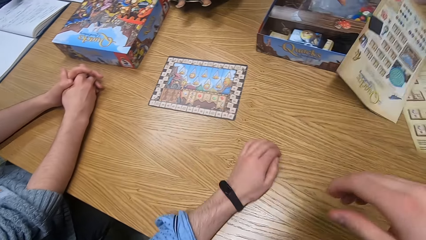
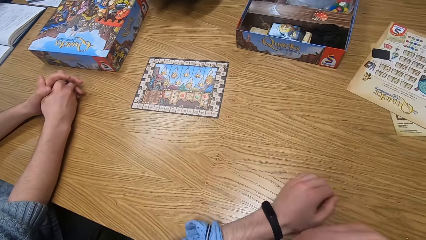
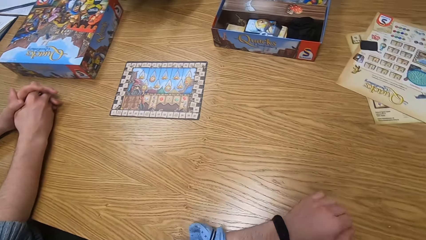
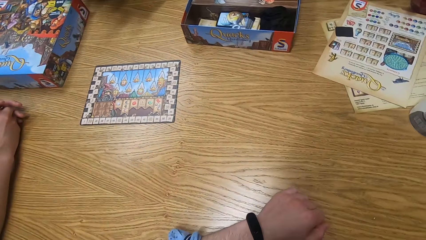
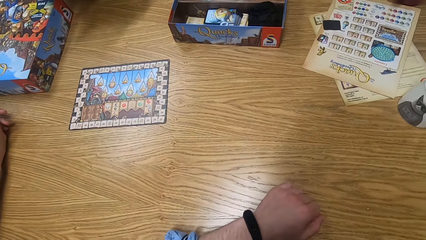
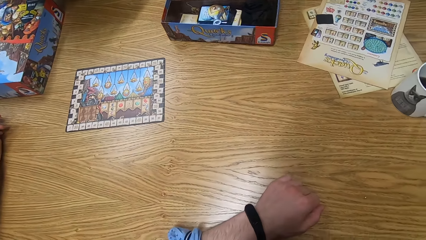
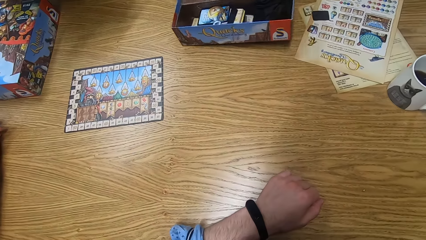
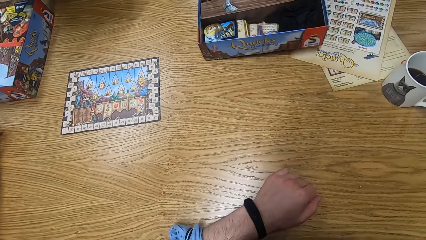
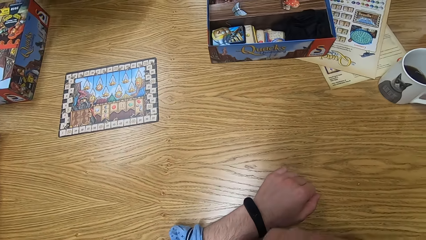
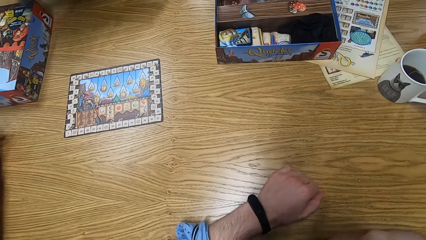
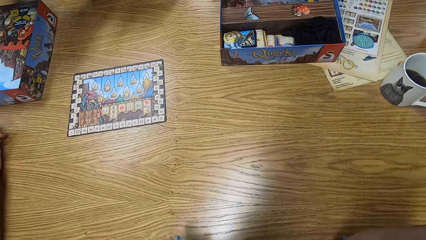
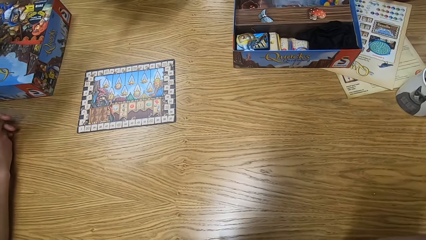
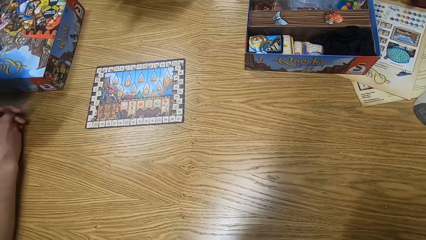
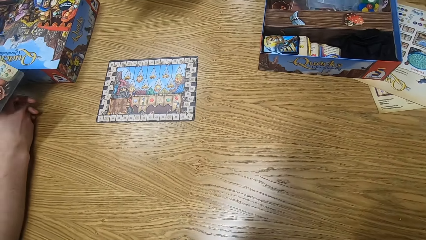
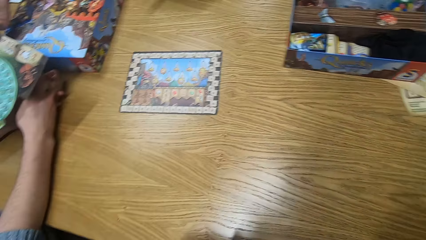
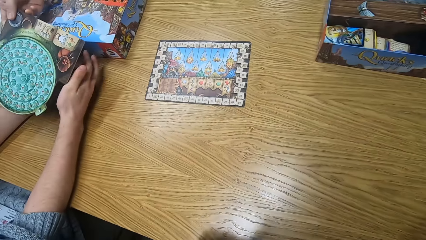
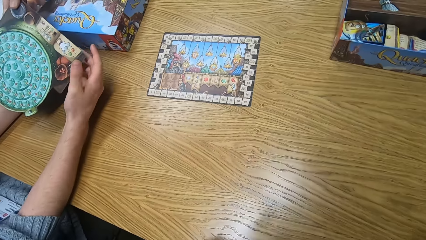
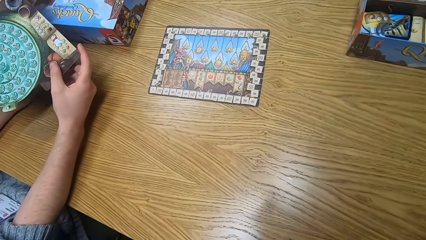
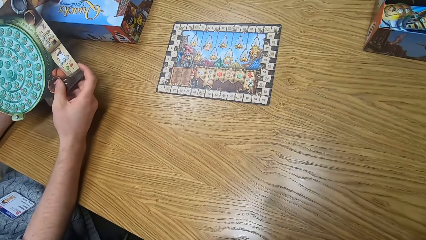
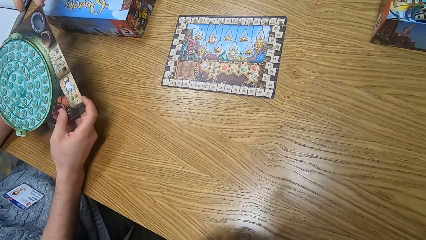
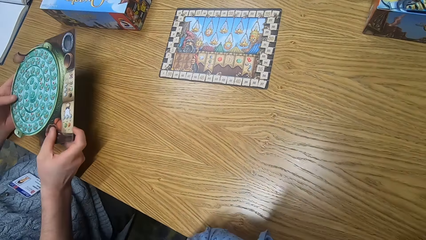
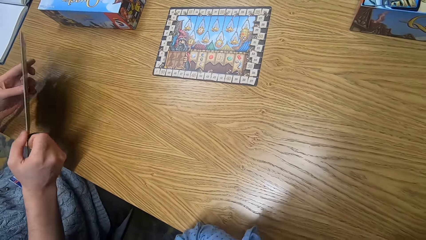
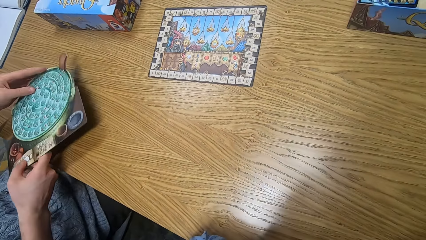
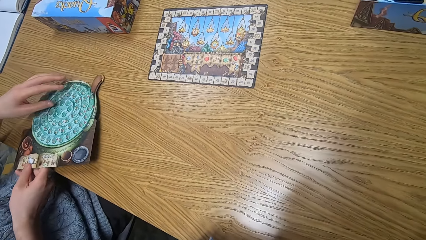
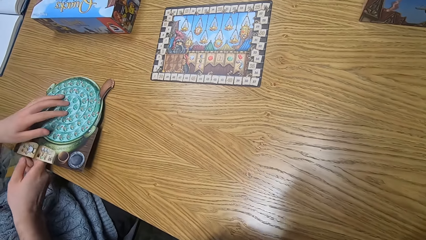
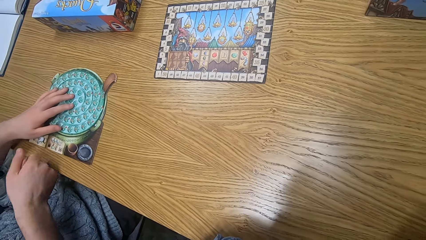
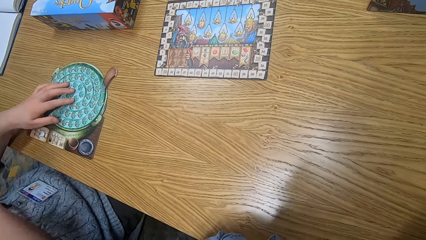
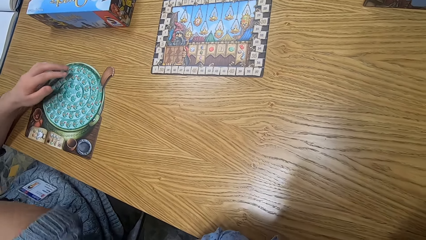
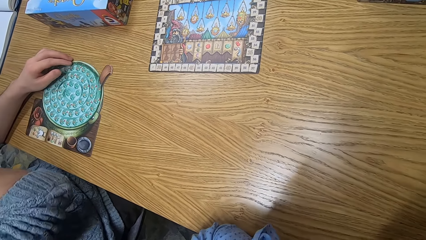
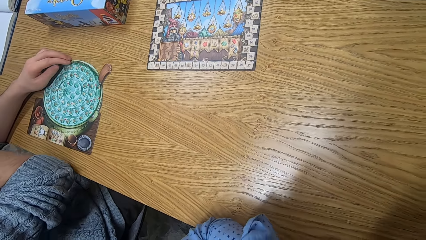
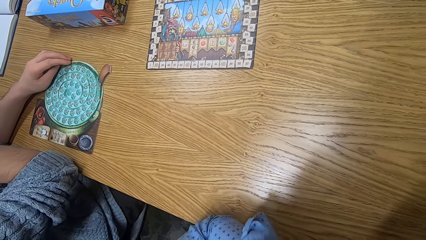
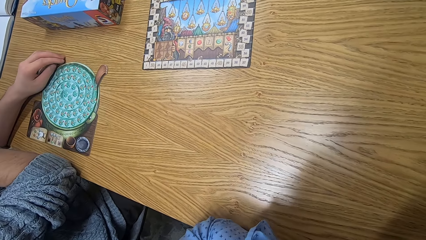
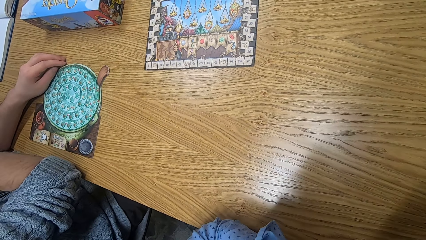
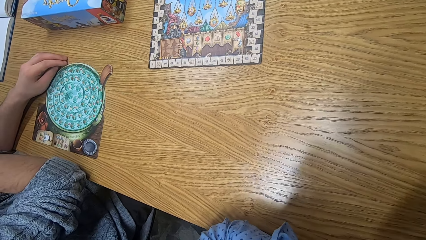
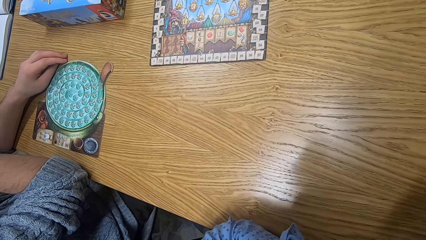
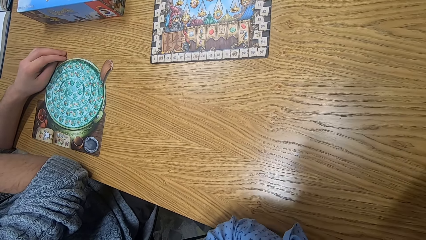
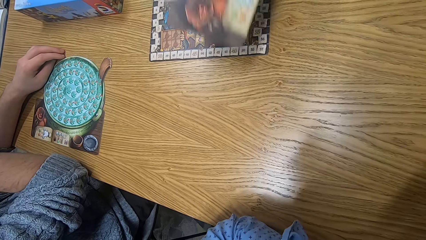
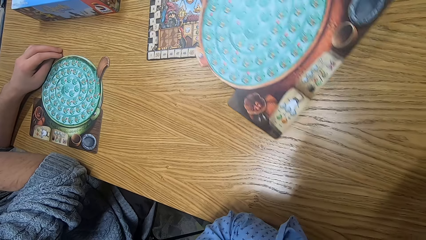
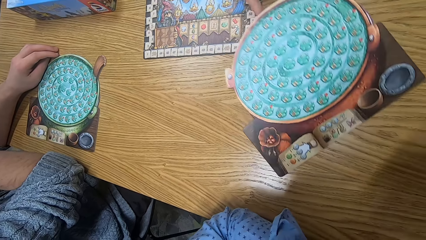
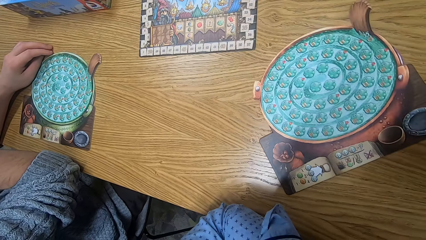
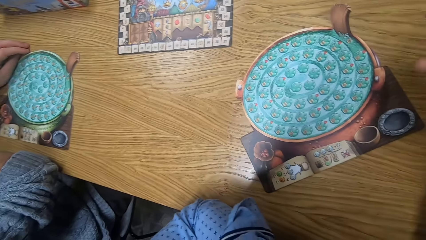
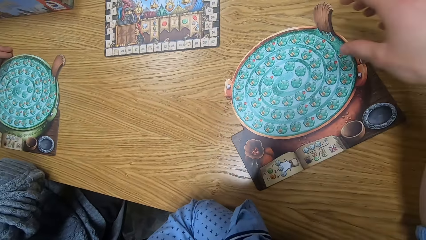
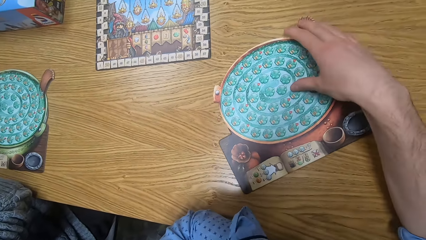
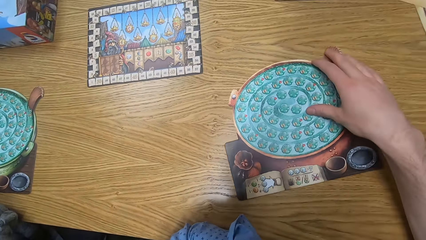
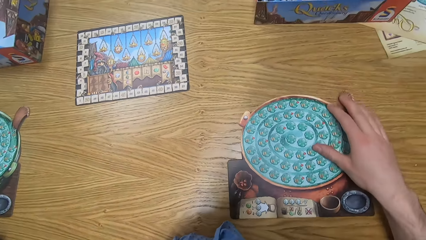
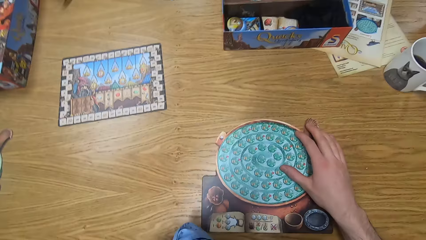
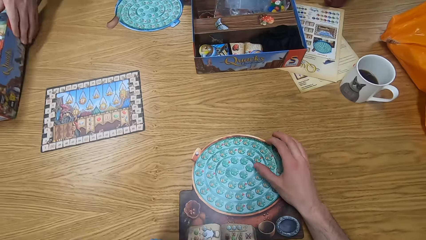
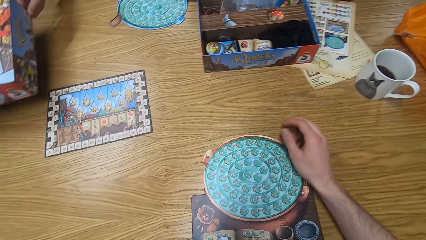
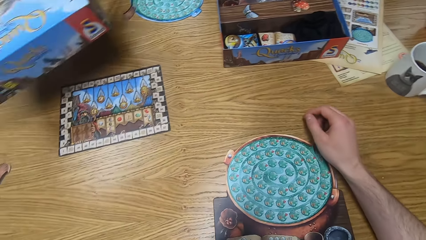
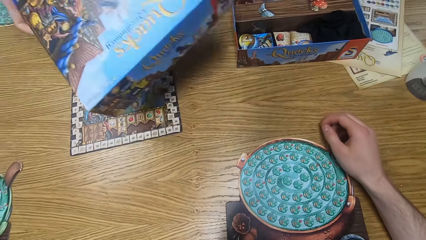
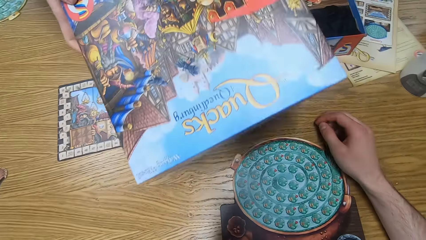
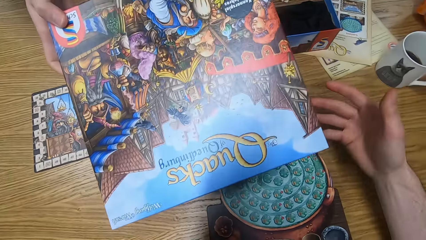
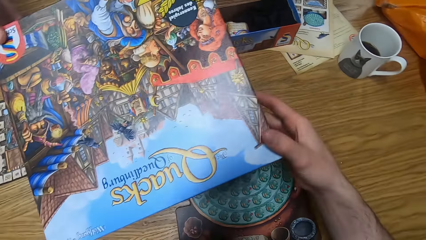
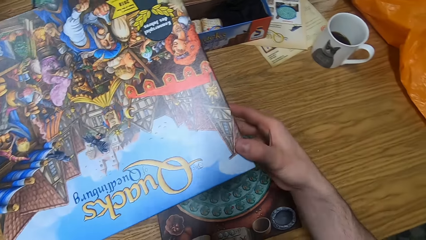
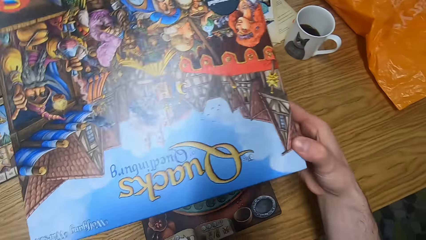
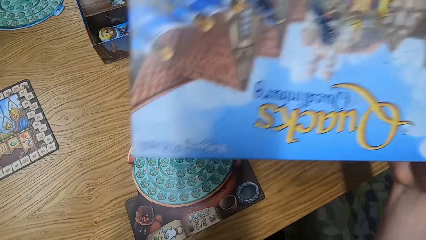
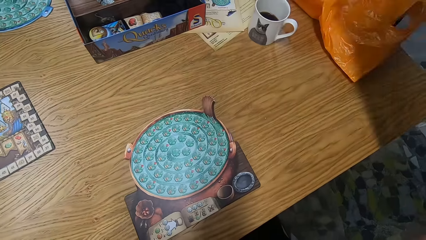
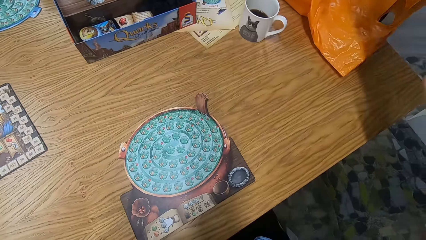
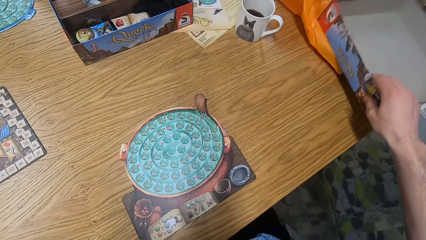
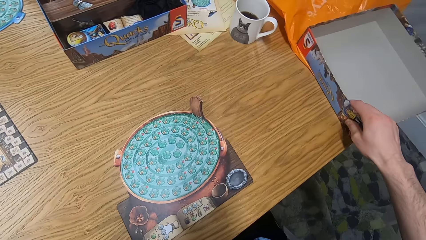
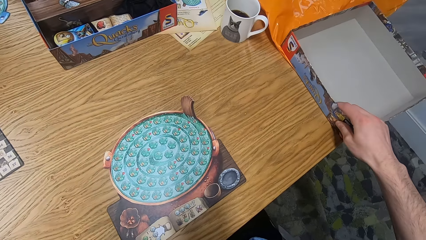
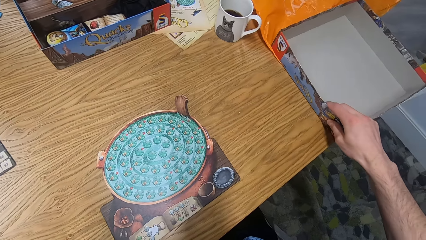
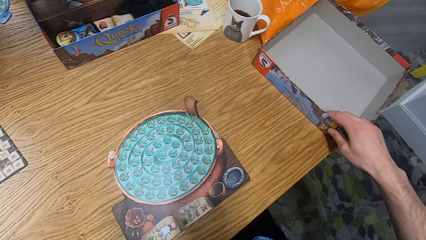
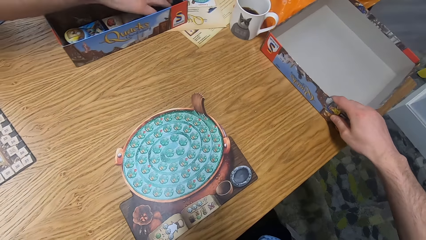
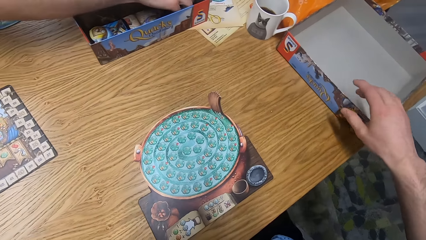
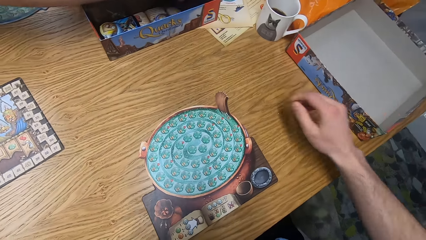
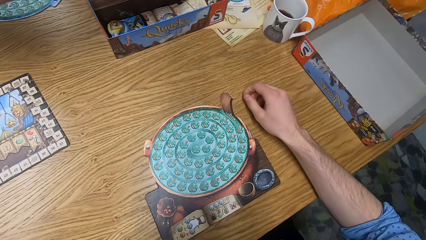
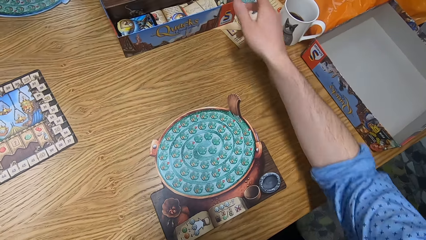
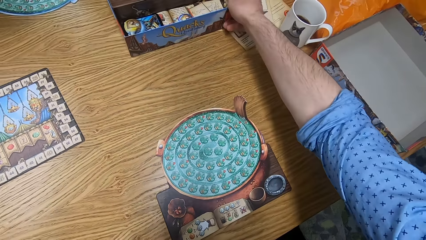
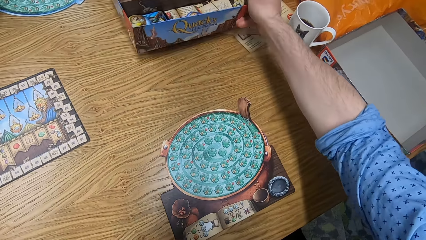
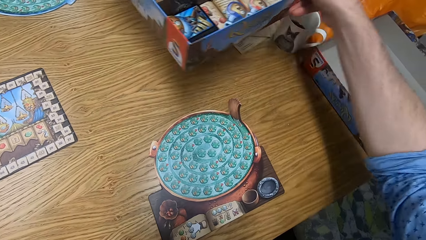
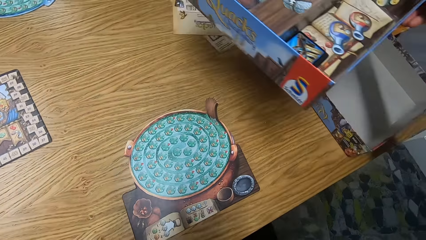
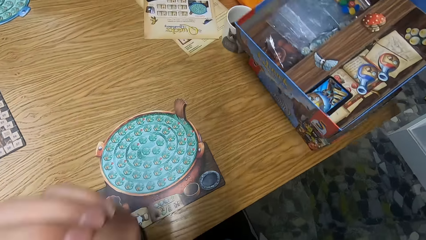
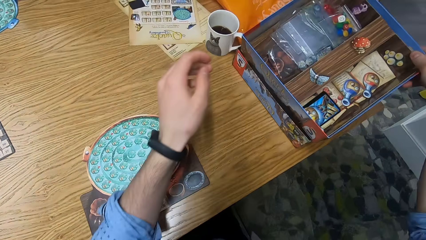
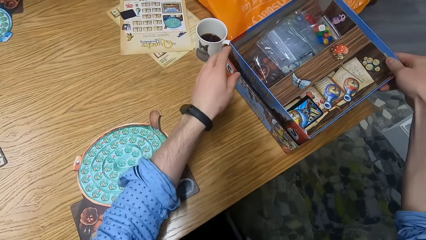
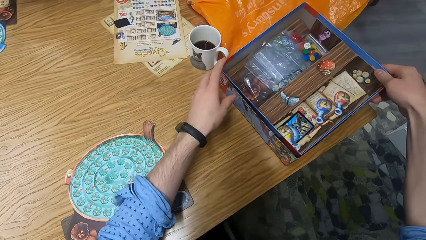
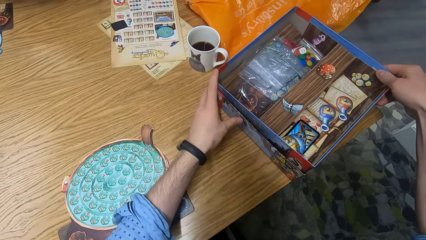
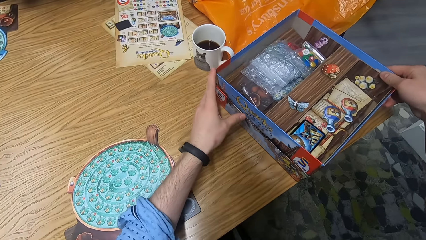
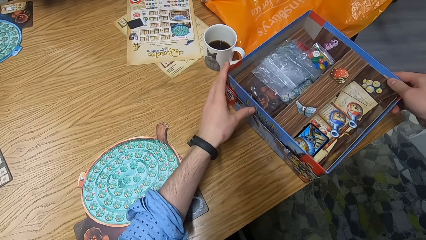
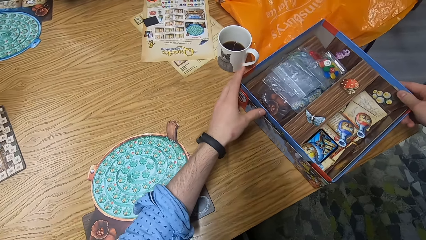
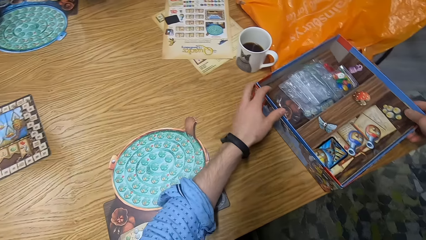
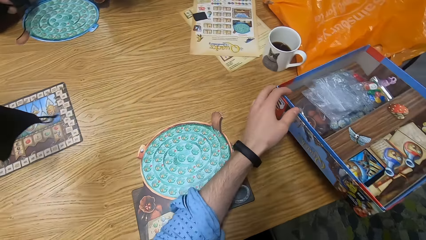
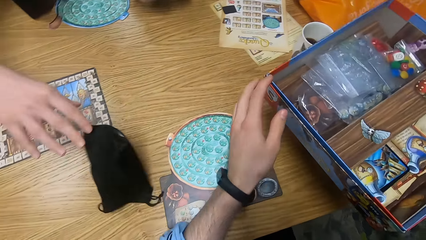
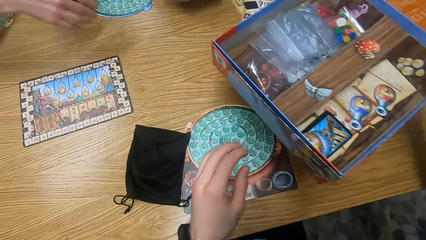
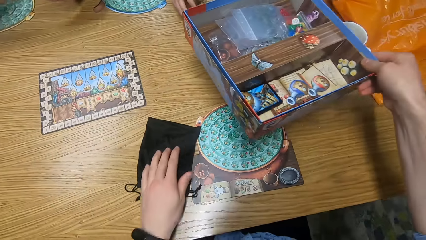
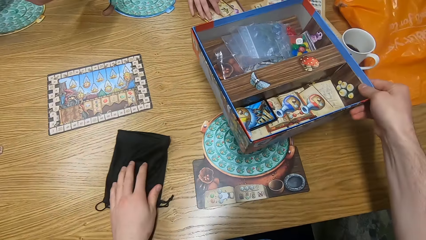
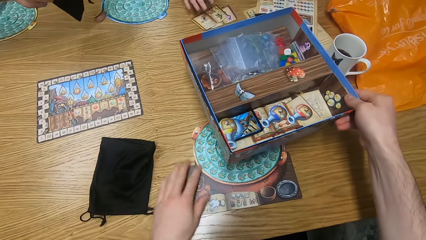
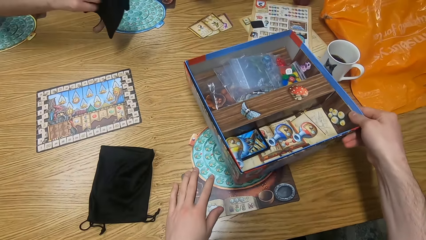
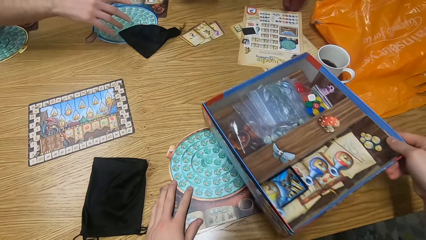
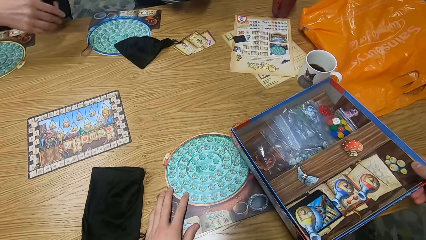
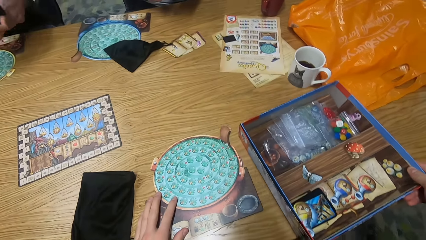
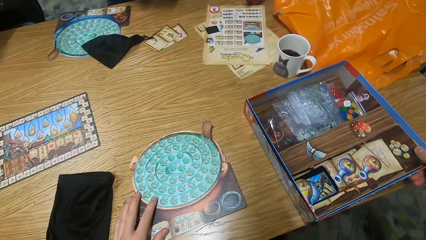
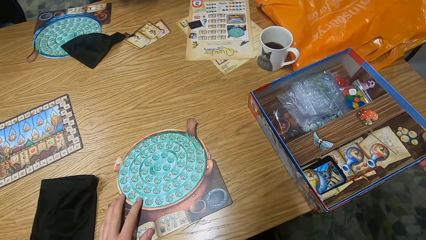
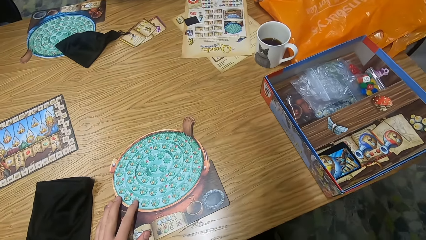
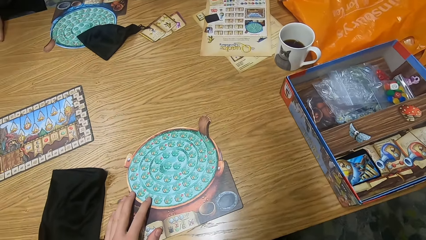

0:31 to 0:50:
A woman drops a paper on the table with her right hand. A man passes a player board to another man with his right hand. The other man holds the player board with both hands, places the player board on the table with both hands, and places his left hand on the player board on the table. The first man drops the player board on the table with his right hand. A person passes a game board to the camera wearer. The camera wearer moves the player board on the table with his right hand. The first man picks up the cover of the board game box from the table with both hands. The camera wearer collects the cover of the board game box from the first man with his right hand. He places the cover of the board game box on the table with his right hand. The woman picks up a card from the board game box with her left hand. The camera wearer picks up the board game box from the table with his right hand. He places the board game box on the cover of the board game on the table with both hands. The first man drops a black bag on the table with his right hand. The camera wearer places the board game box on the table with his right hand and moves the black bag on the table with his left hand. The woman drops a set of books on the table with her right hand. The first man drops the black bag on the table with his right hand. The camera wearer moves the board game box on the table with his right hand.
